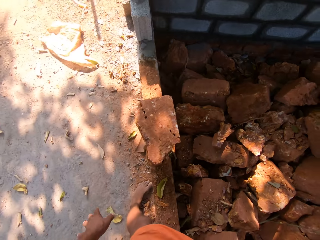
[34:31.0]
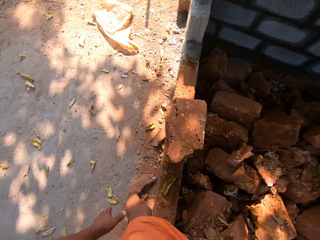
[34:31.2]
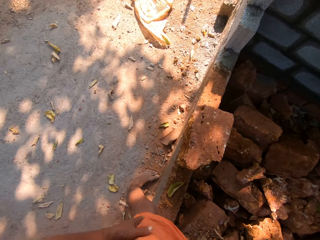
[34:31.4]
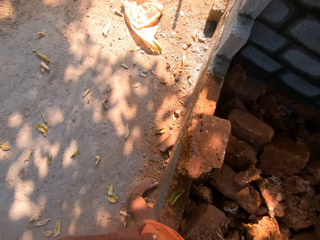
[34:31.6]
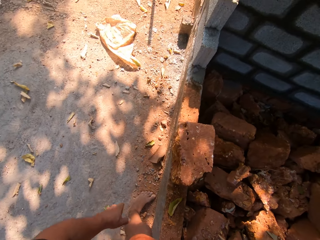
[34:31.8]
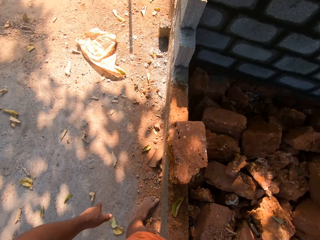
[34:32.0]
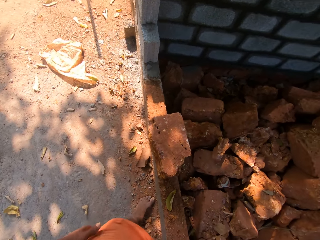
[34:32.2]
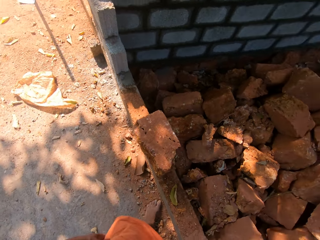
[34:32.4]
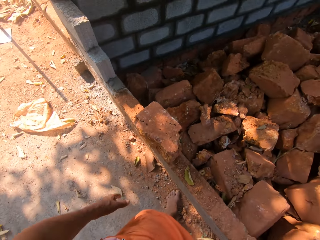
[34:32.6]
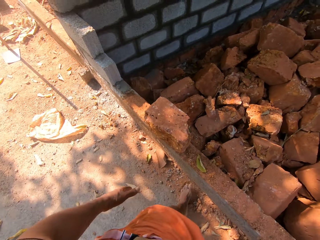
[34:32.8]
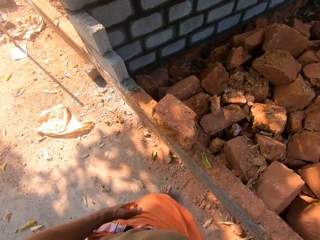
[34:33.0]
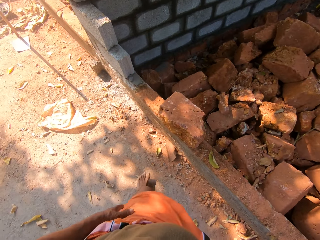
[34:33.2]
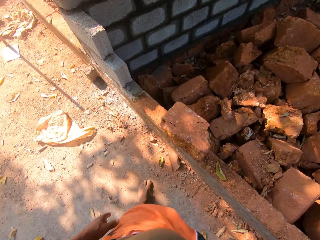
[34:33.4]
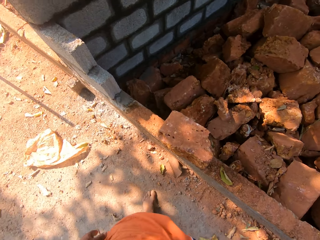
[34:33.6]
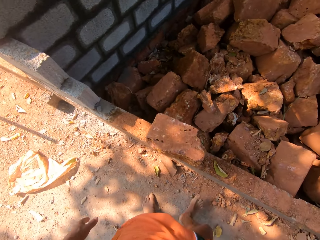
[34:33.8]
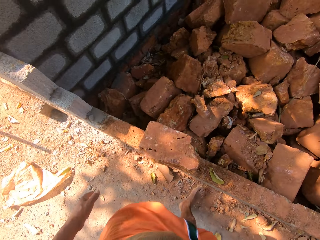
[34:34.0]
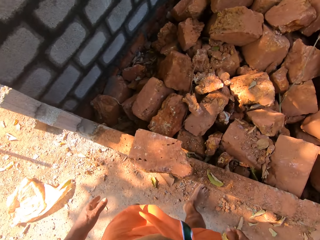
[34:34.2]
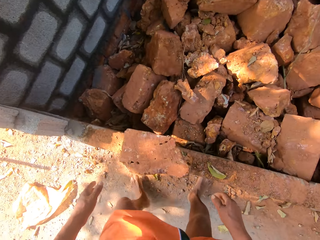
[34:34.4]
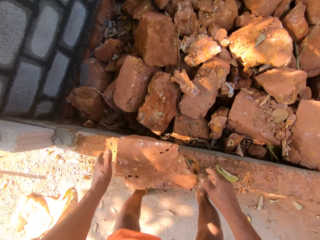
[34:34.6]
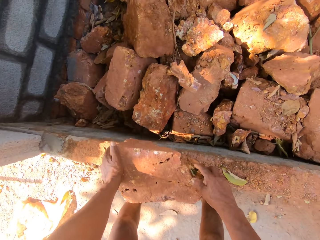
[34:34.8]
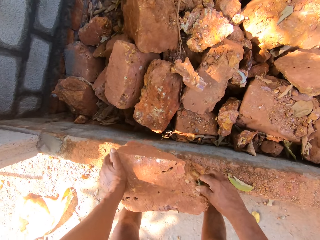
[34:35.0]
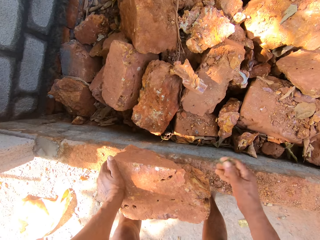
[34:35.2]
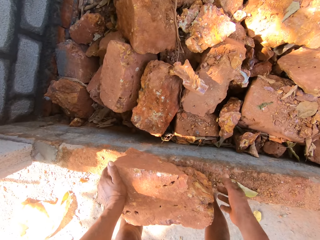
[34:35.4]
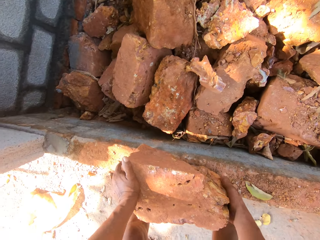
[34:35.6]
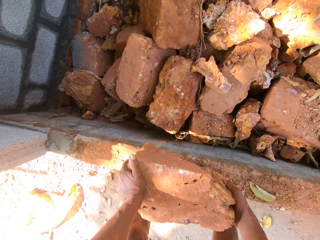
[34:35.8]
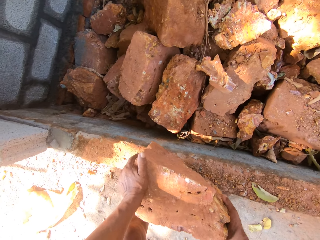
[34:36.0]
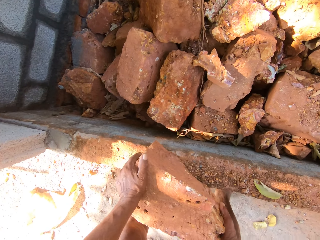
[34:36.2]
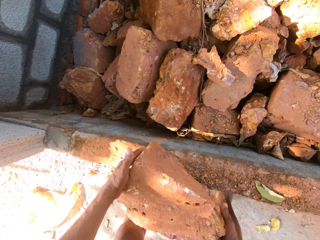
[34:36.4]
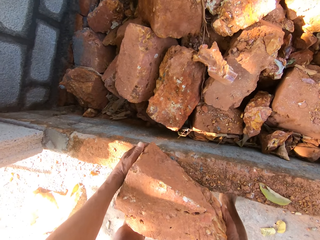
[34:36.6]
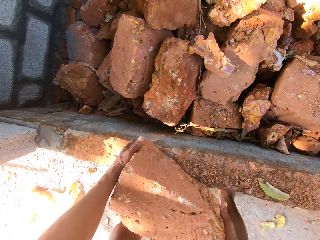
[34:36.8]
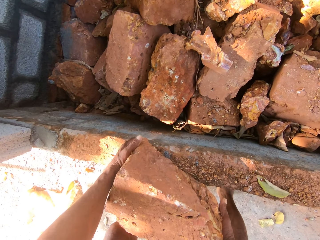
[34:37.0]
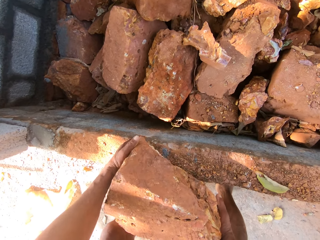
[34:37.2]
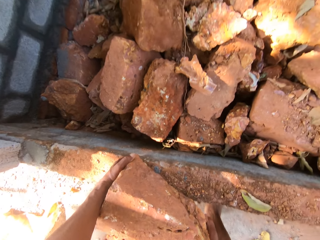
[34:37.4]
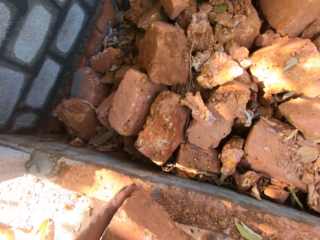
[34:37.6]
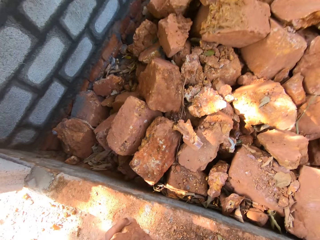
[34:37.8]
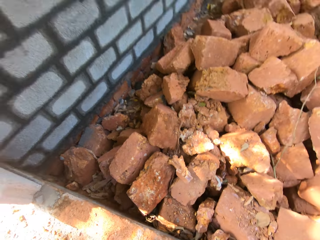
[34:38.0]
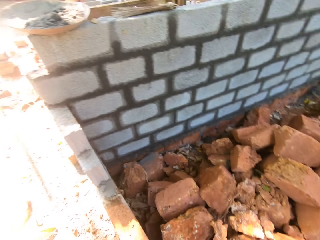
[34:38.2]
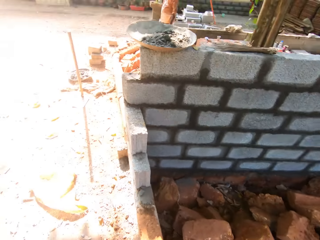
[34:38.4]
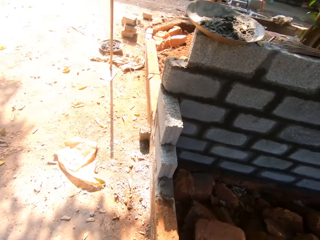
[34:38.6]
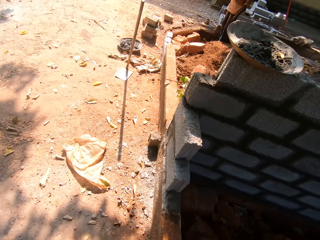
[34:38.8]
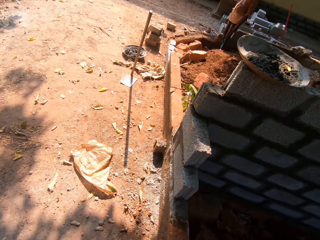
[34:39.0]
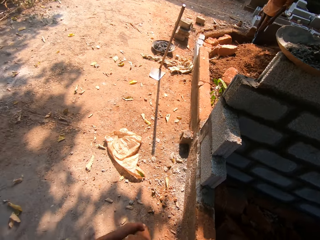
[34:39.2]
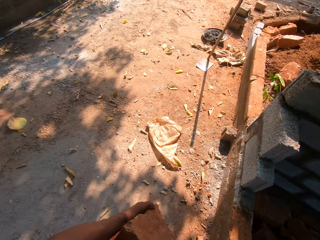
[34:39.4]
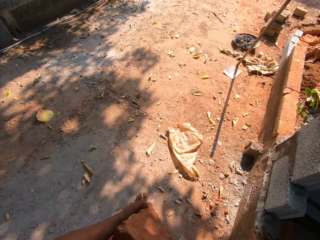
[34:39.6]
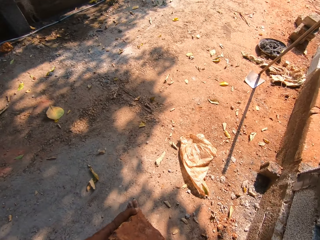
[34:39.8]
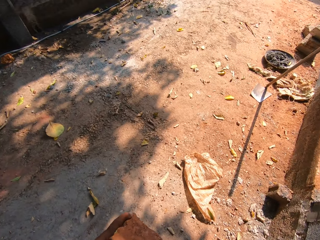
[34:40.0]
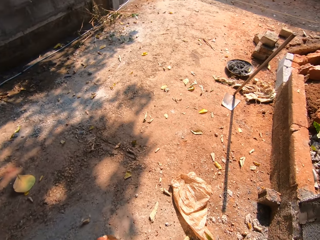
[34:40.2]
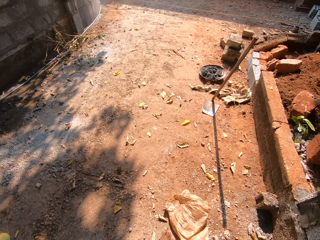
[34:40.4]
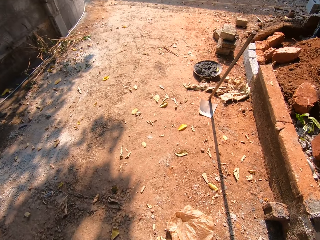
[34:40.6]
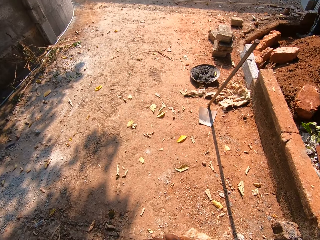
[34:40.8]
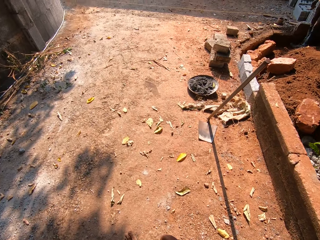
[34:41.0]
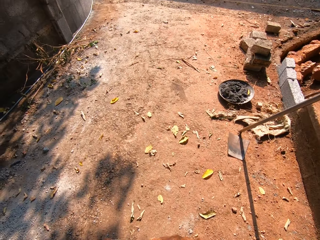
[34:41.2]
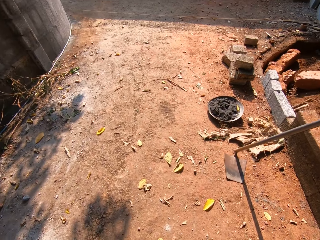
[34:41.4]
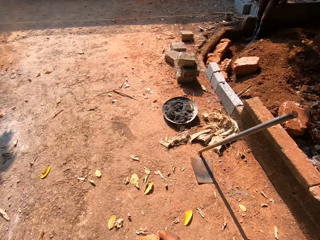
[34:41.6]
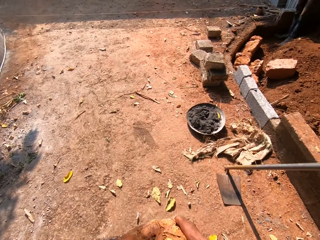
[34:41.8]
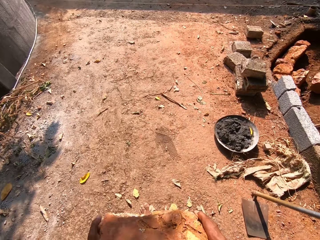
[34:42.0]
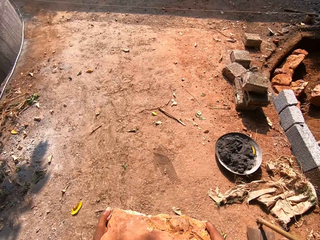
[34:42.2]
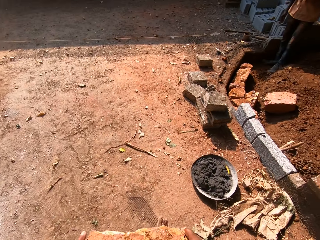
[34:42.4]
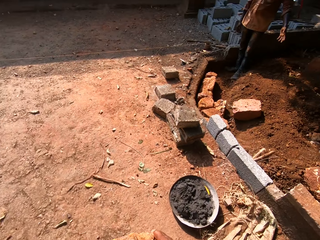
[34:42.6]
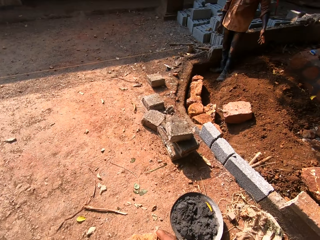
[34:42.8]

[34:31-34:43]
The camera wearer lifts up the mud brick on the fence with both hands.

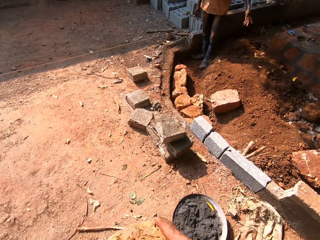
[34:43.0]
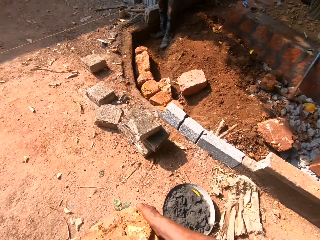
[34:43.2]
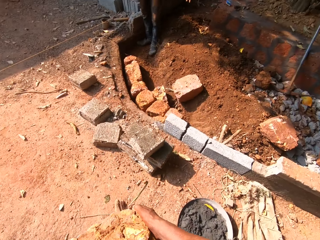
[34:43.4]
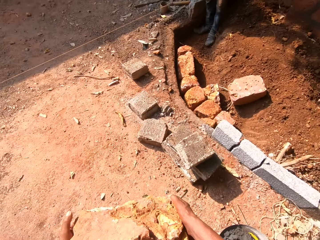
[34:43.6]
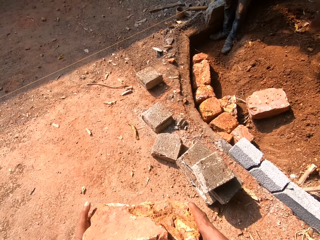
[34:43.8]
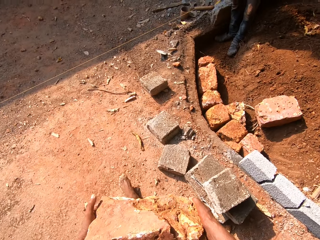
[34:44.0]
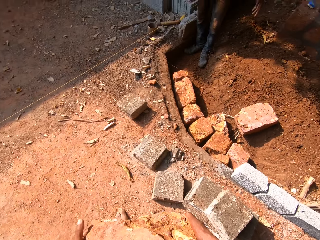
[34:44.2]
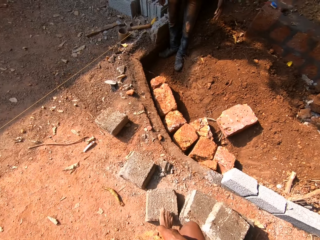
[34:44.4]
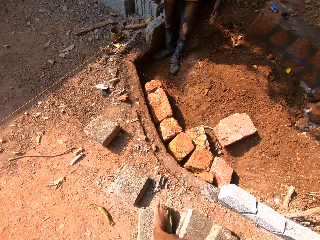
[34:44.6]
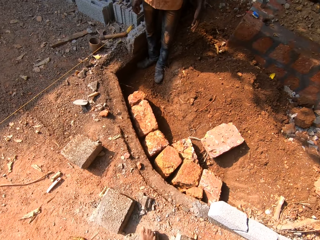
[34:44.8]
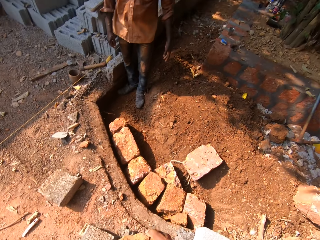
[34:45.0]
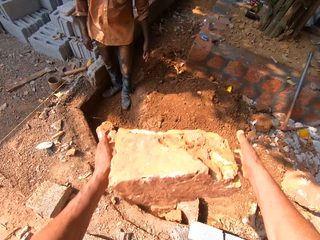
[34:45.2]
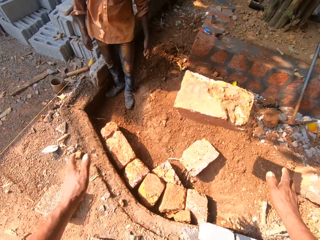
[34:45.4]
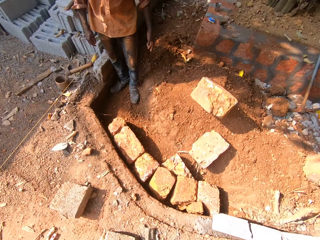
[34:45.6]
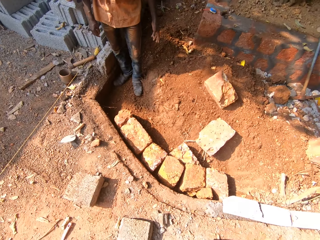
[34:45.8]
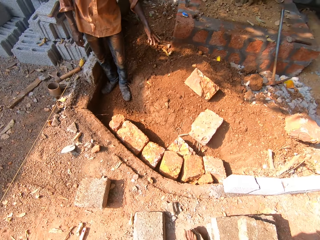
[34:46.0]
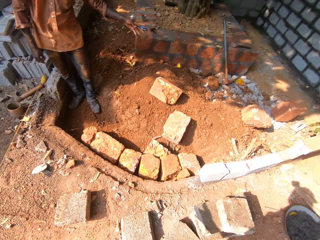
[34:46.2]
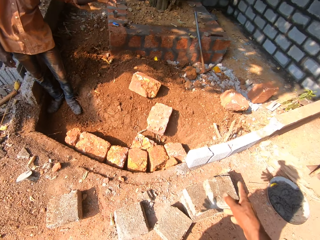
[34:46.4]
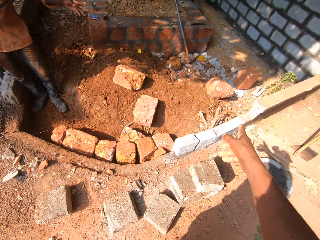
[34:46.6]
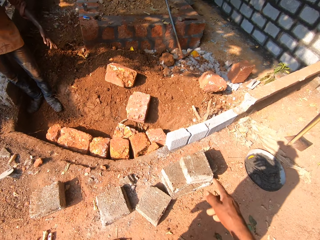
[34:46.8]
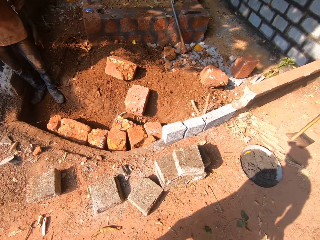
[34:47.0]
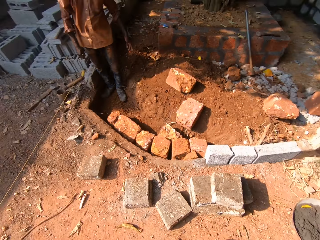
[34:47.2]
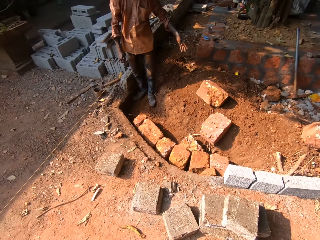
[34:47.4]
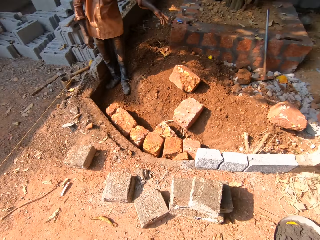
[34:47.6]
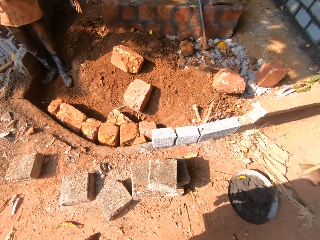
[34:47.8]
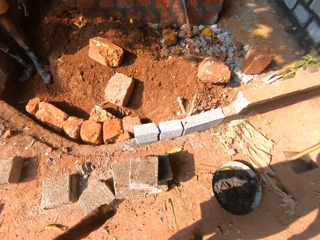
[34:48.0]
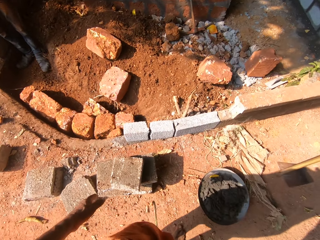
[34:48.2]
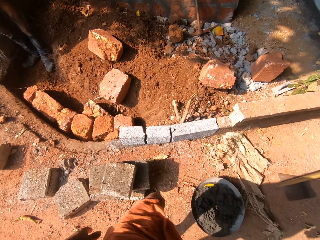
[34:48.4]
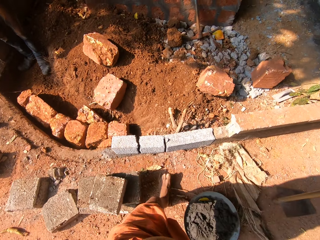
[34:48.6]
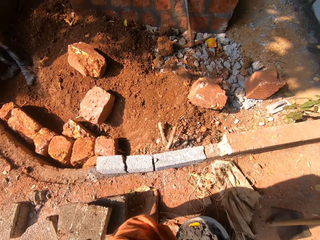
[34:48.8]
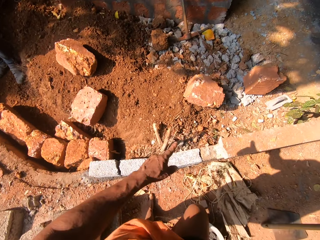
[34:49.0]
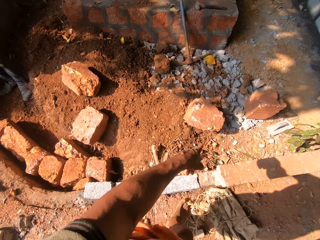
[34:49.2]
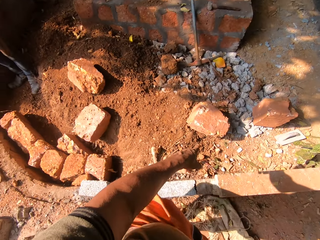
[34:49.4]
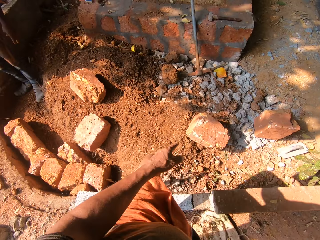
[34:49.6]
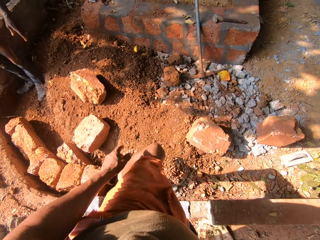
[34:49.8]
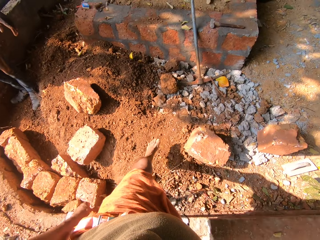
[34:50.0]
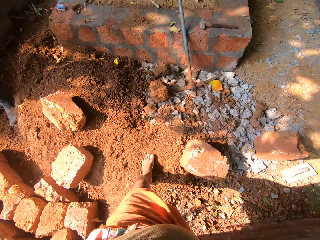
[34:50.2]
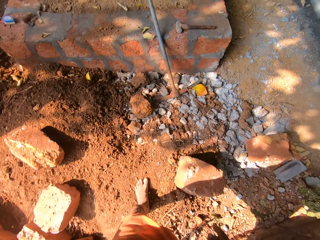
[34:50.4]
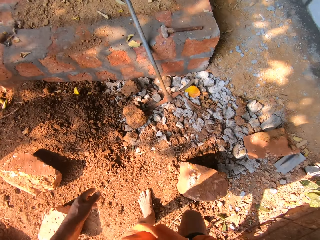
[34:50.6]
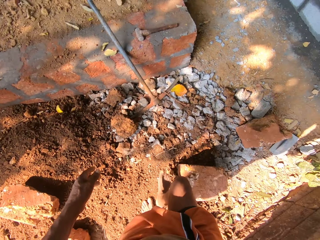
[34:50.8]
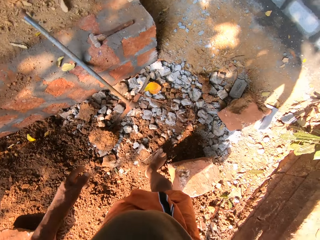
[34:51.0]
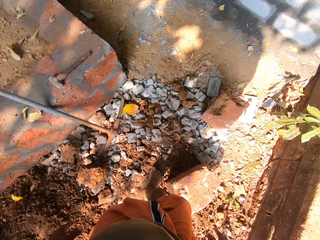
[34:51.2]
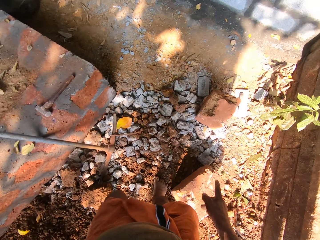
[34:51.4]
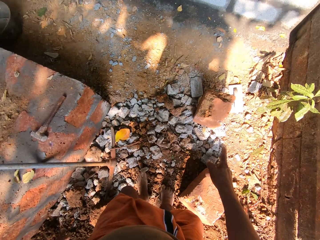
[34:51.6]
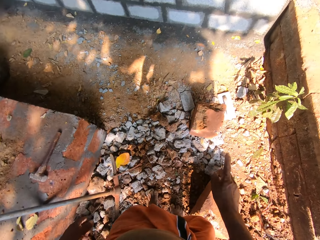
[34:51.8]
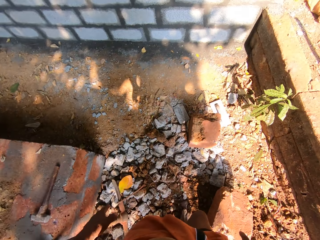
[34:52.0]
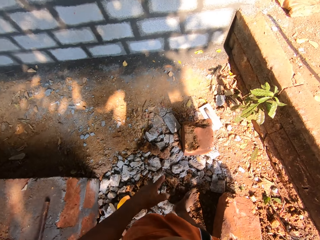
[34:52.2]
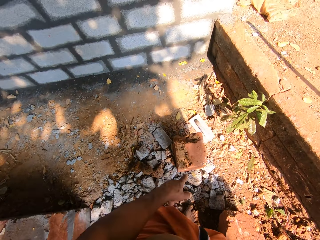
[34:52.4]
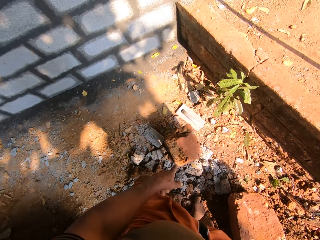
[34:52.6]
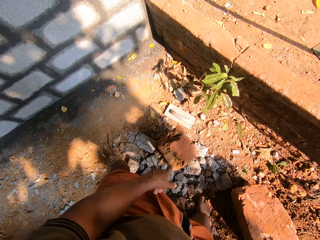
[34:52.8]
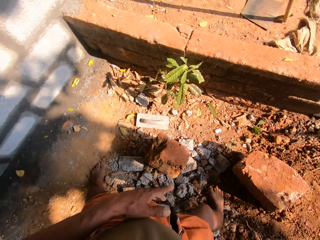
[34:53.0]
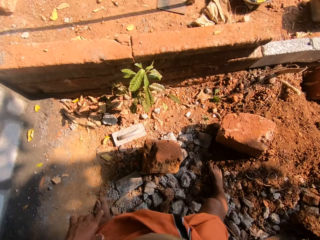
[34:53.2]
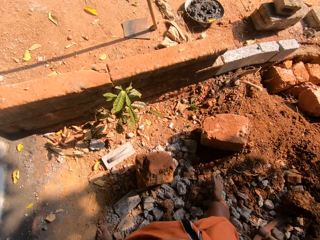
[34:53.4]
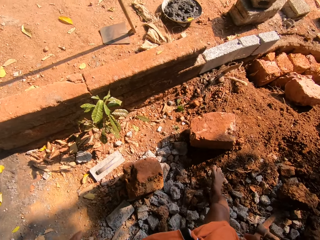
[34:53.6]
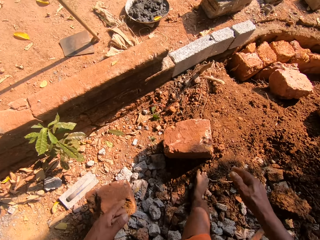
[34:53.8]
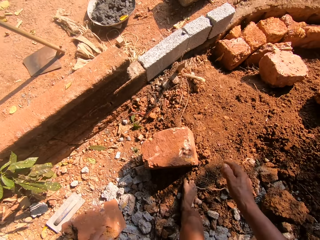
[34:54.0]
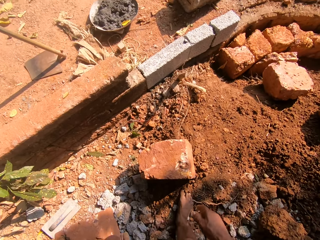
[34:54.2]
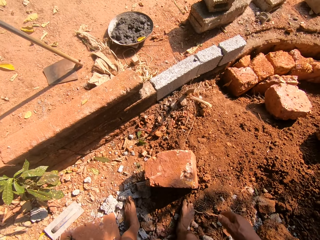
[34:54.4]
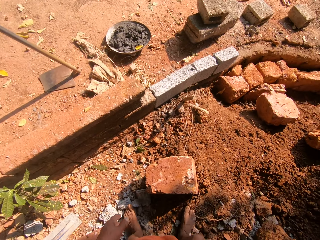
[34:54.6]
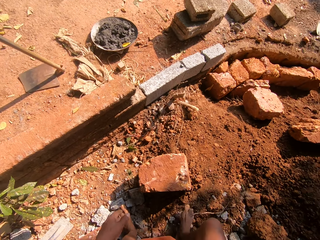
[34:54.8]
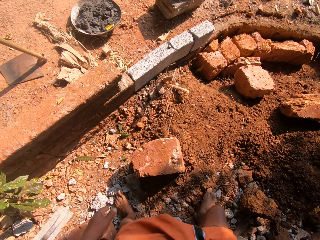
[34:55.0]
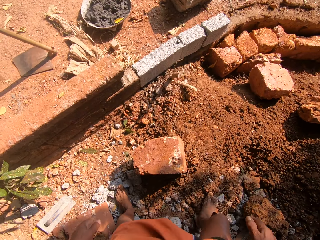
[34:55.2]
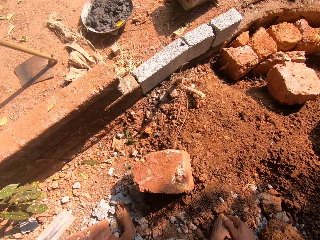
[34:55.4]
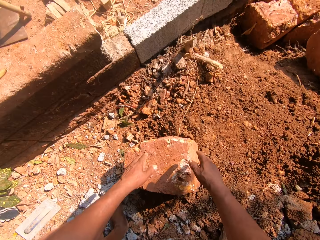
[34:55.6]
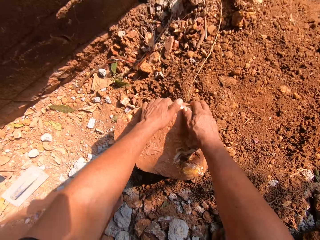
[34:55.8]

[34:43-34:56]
The camera wearer tosses the mud brick on the inside of the fence. They converse with the man.
